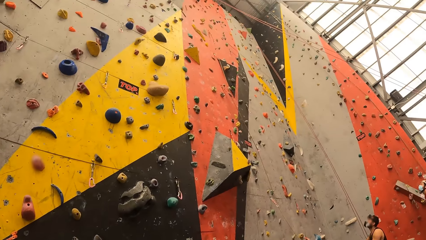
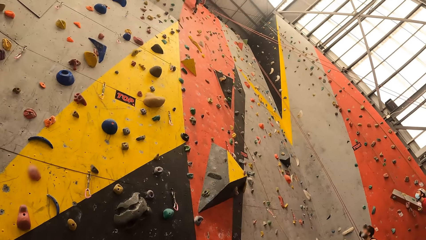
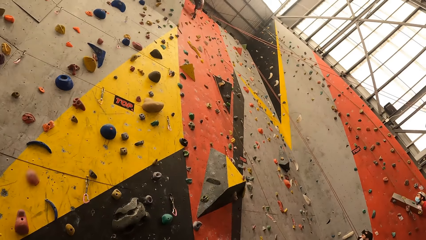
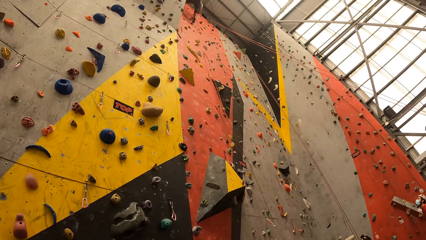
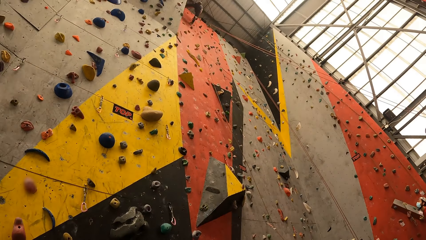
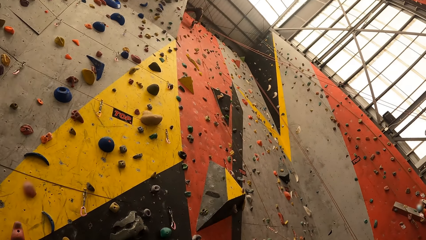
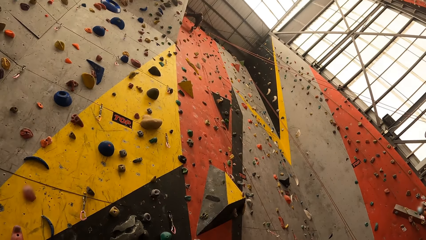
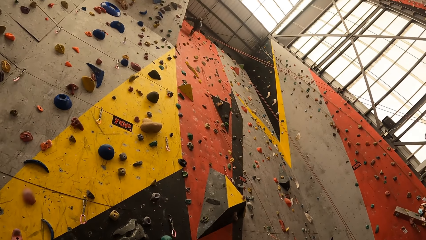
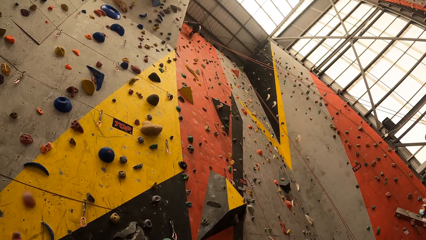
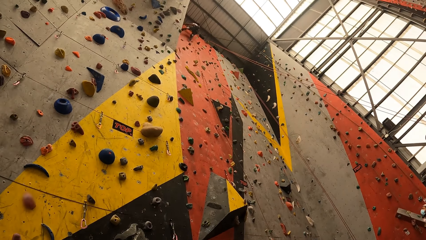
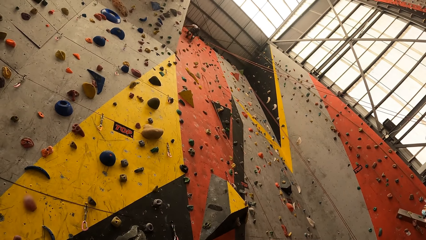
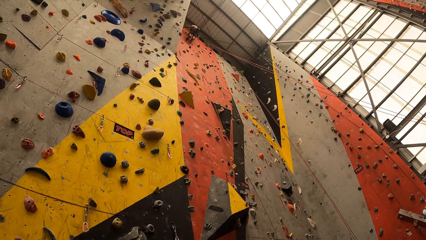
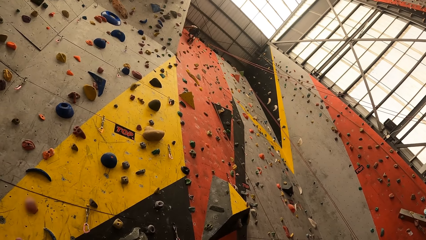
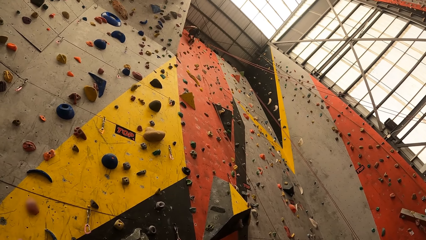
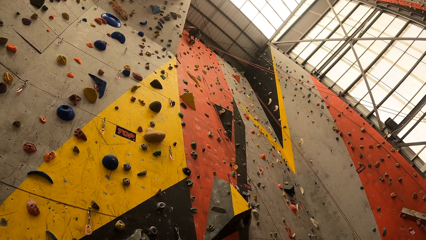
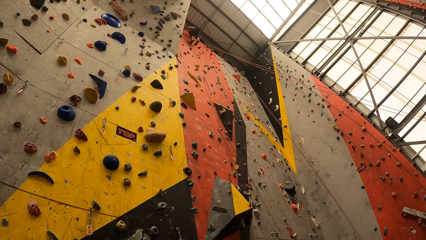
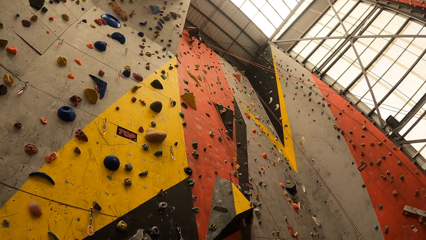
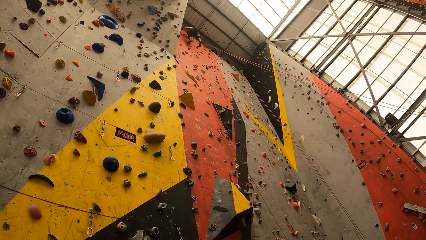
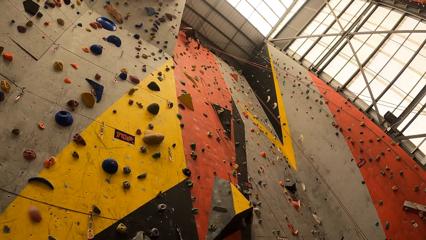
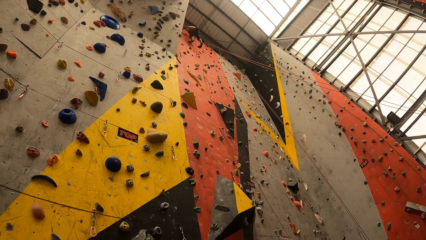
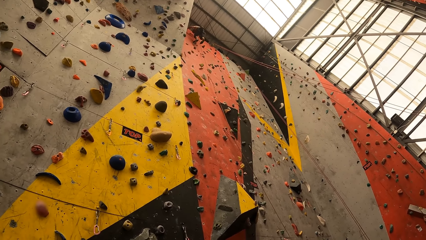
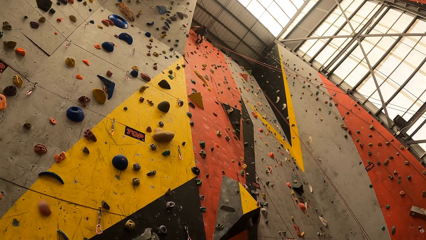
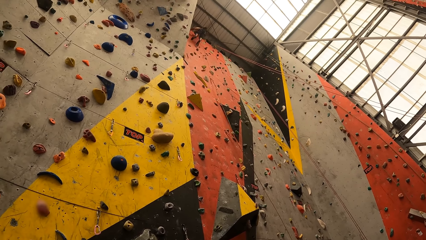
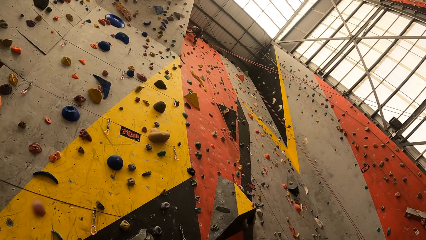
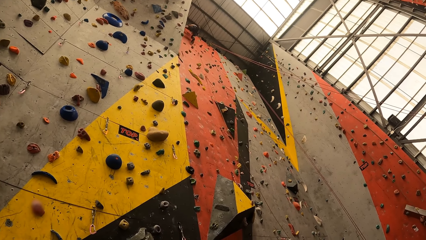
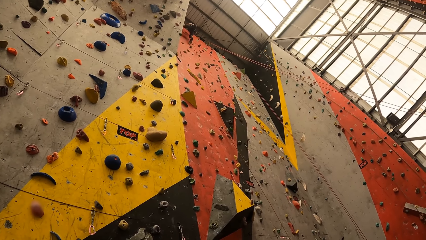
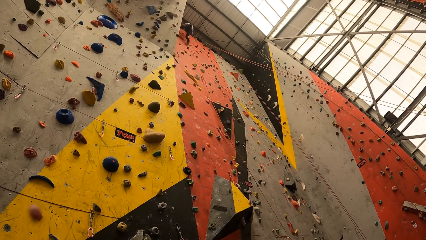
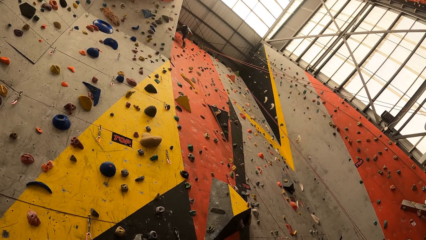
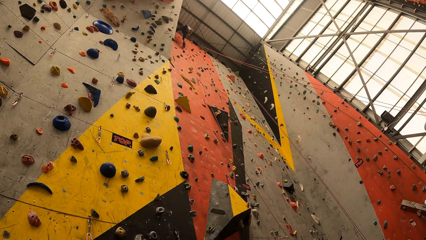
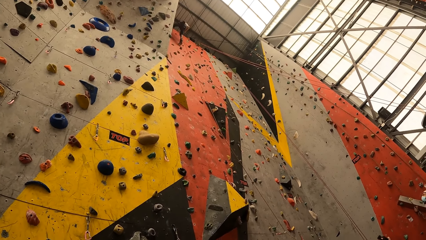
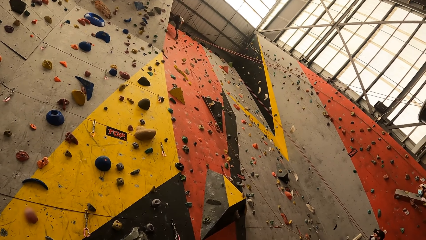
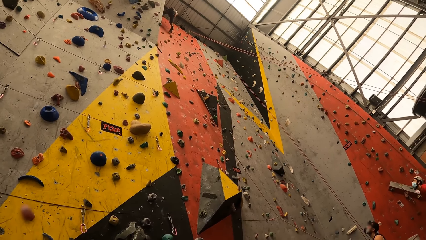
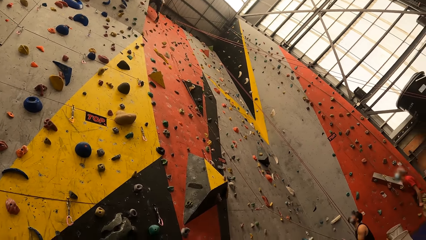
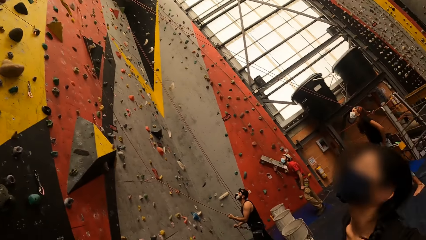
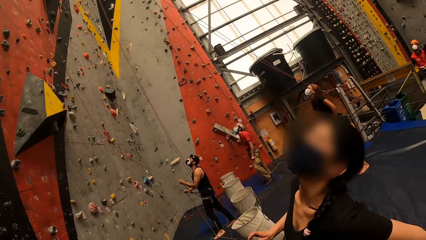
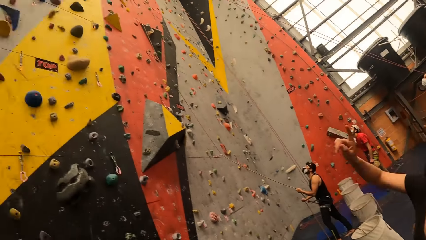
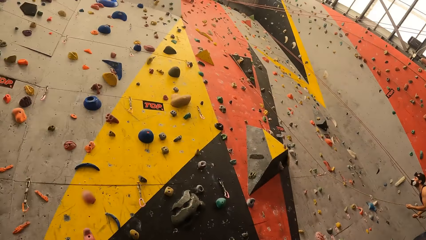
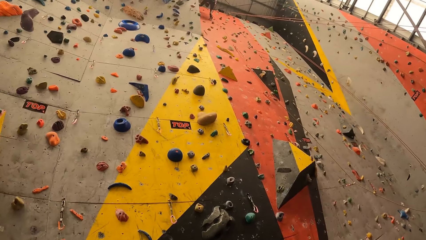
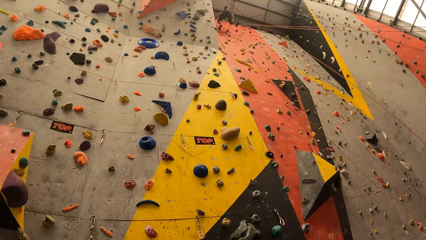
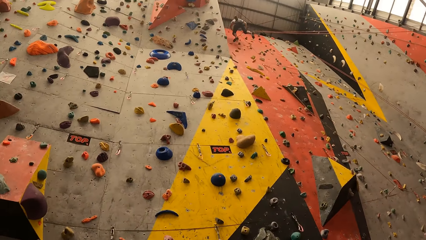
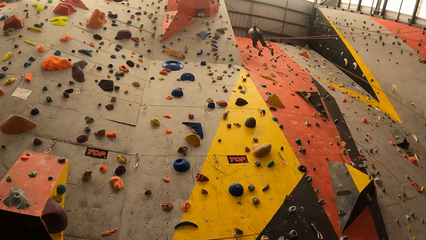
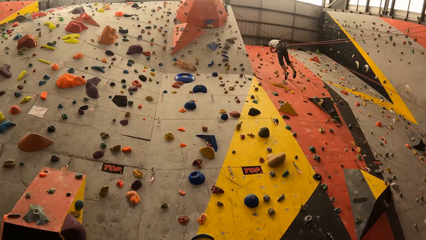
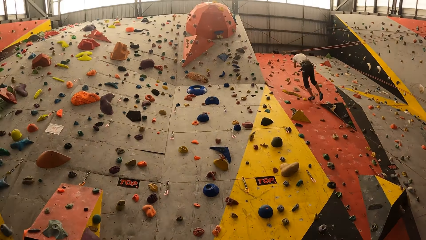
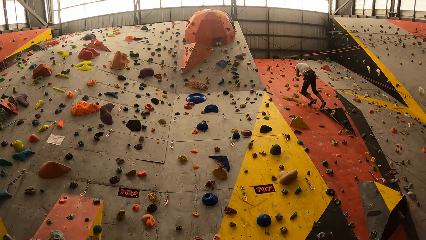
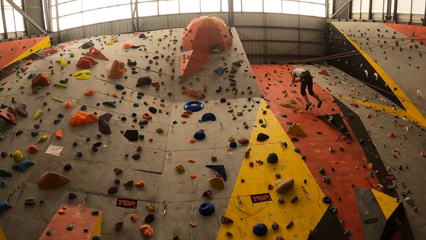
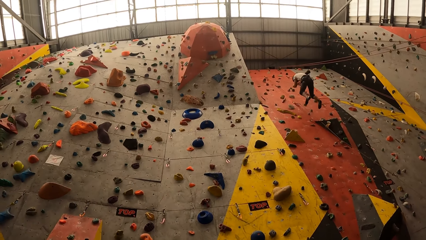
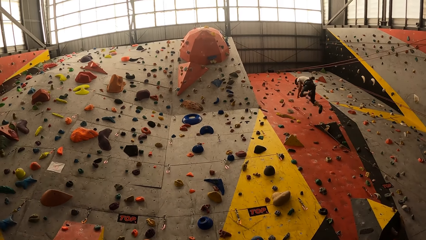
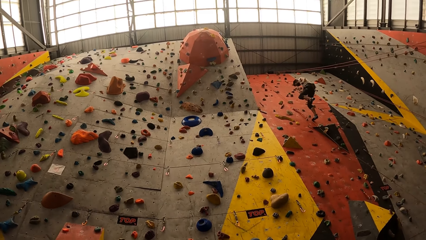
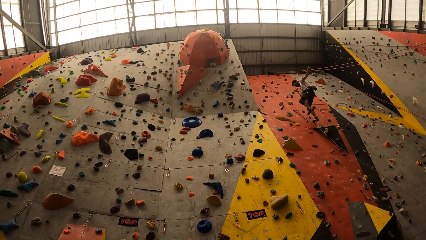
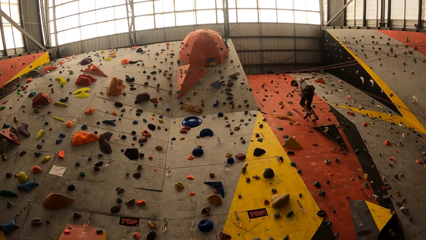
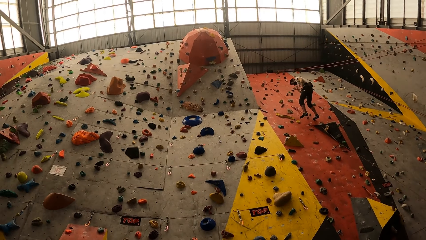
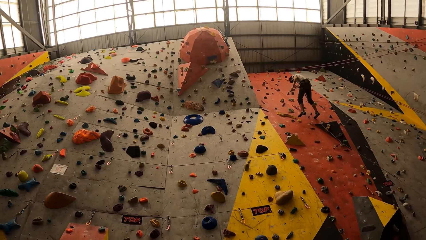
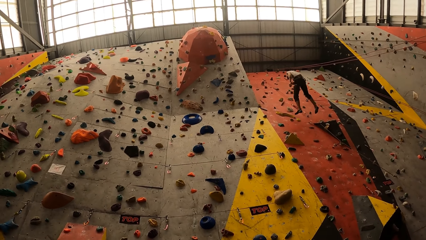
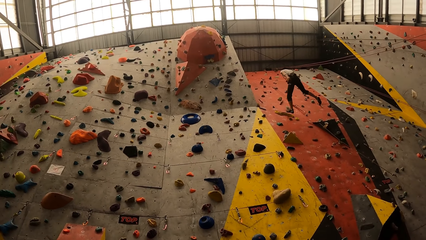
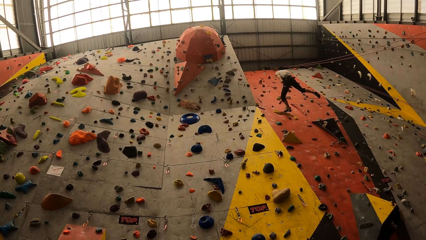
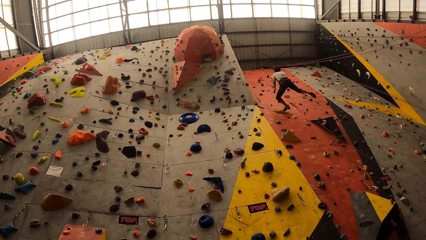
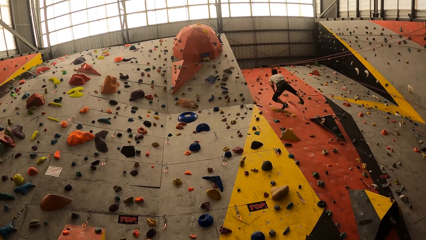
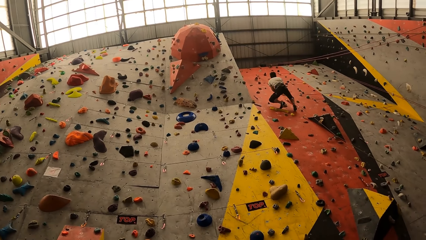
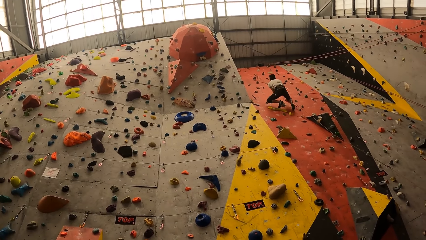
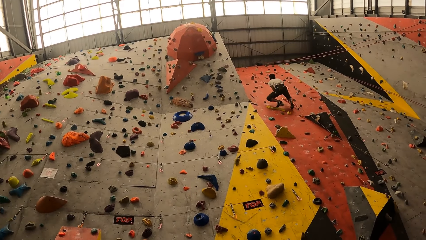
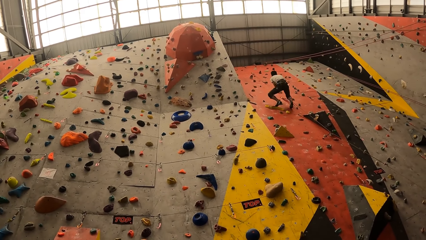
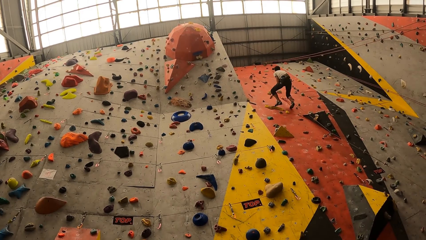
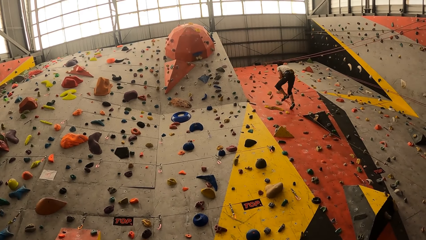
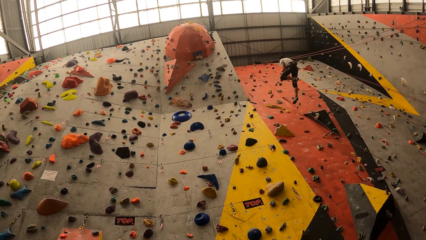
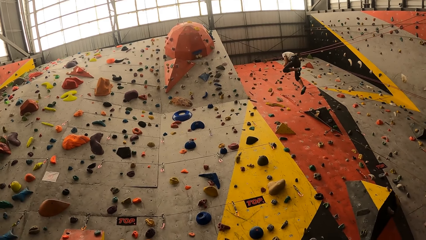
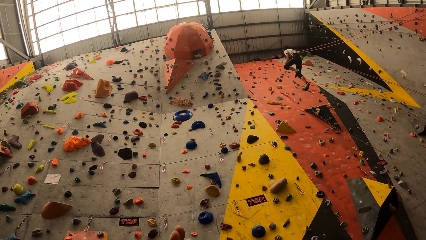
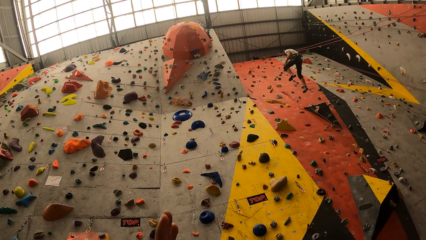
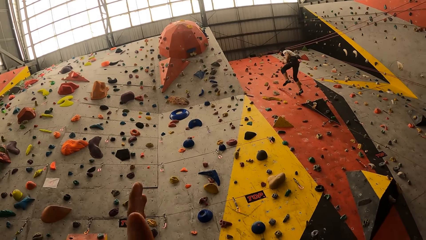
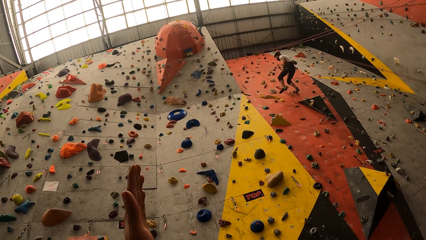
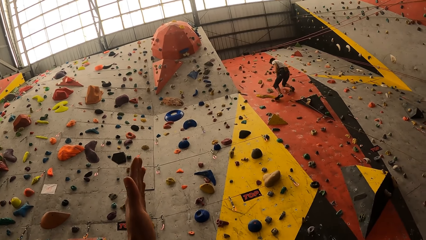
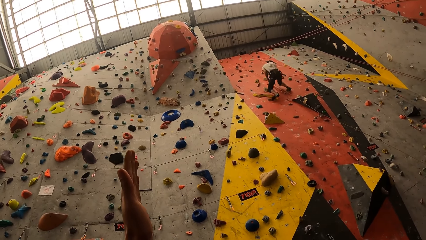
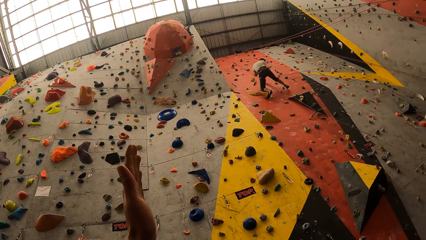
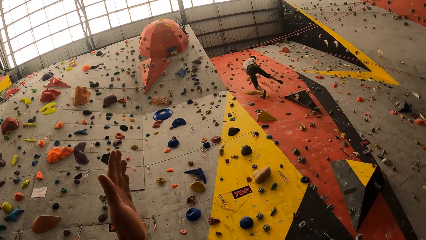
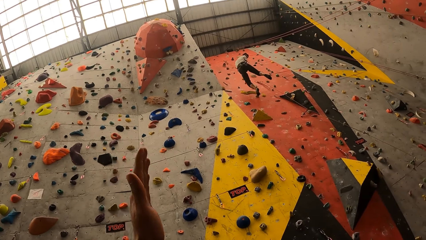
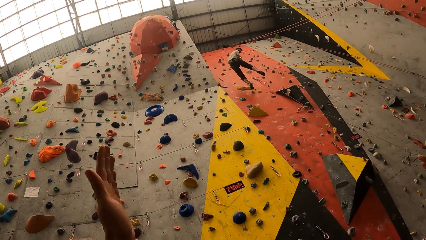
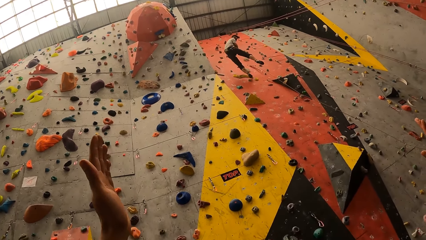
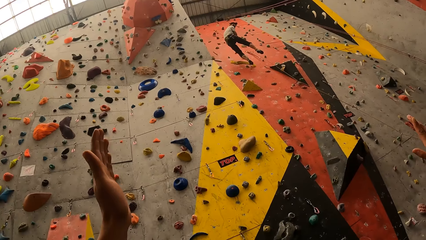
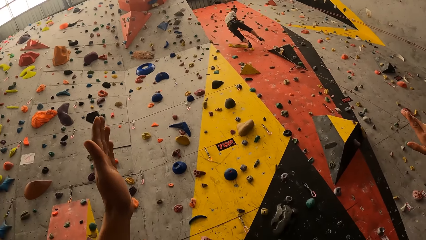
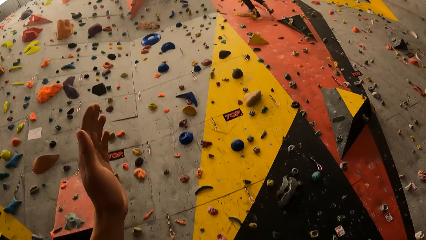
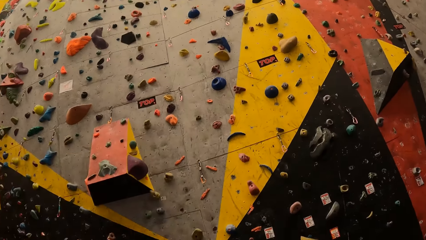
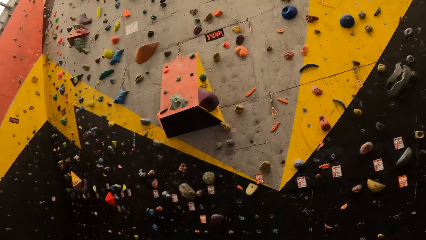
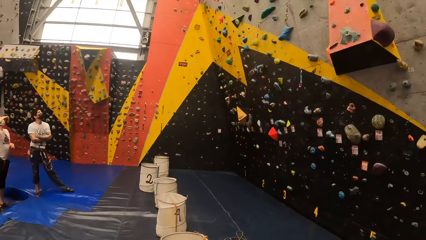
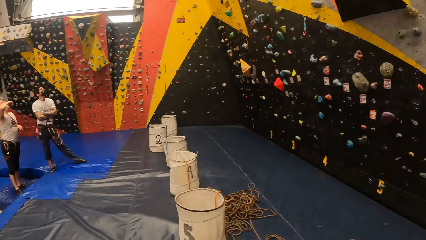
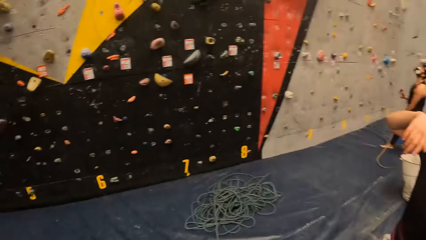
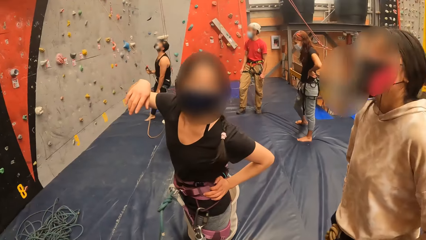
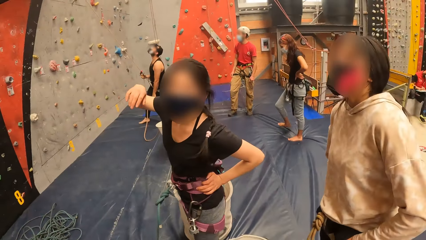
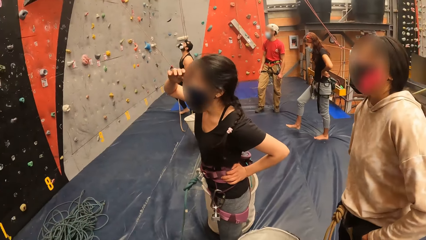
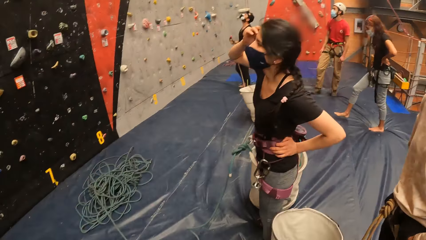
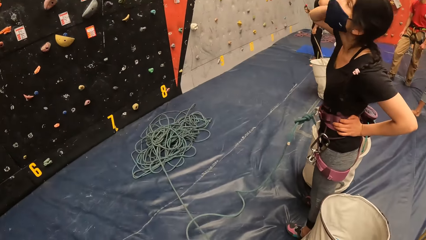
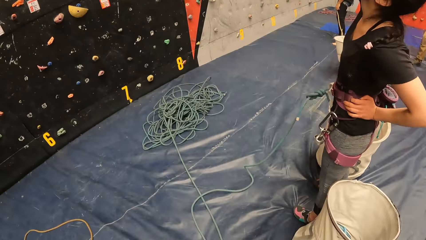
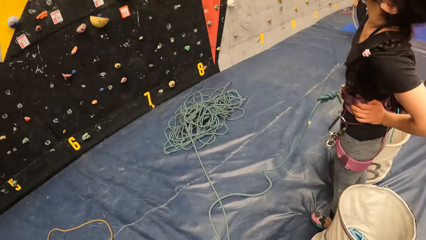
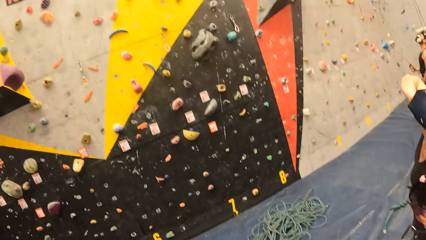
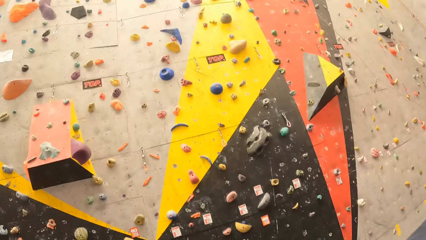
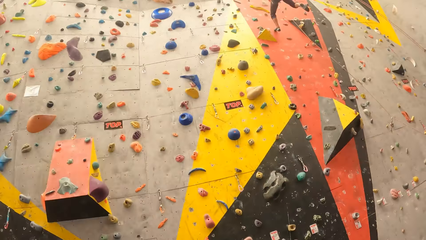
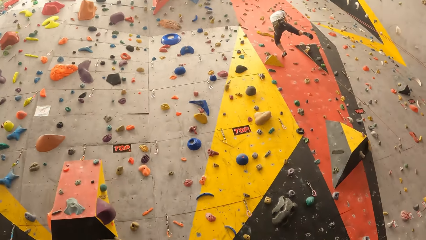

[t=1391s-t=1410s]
The camera wearer lifts the hand. They move the hand. They look around the room.
